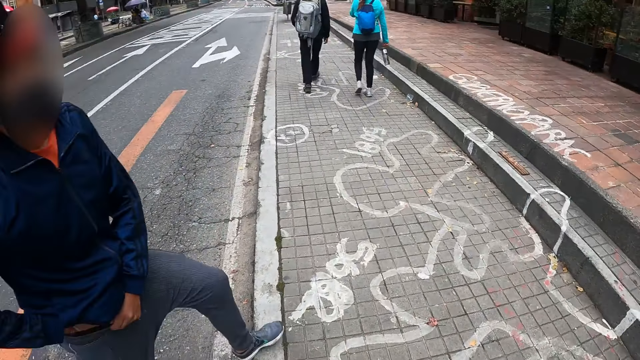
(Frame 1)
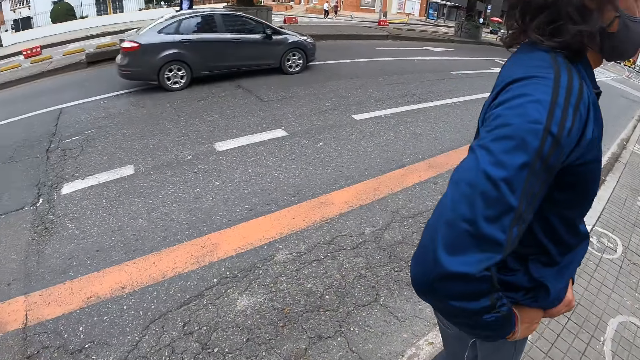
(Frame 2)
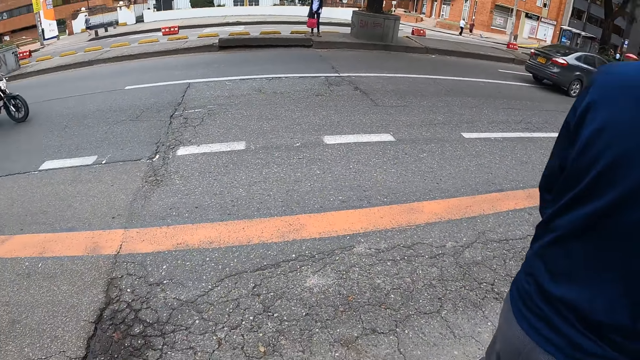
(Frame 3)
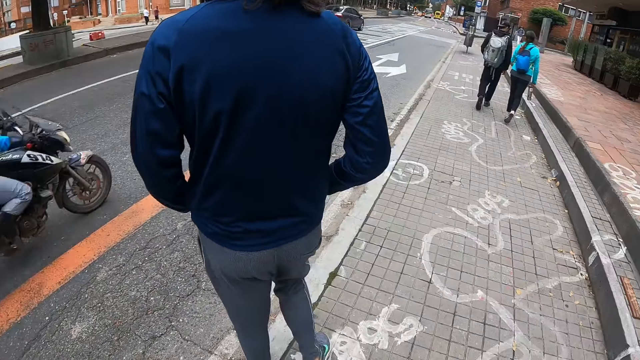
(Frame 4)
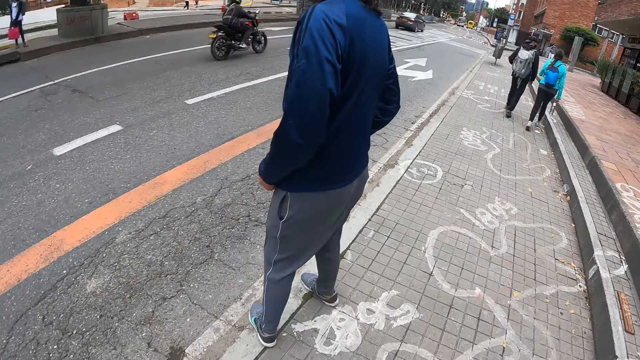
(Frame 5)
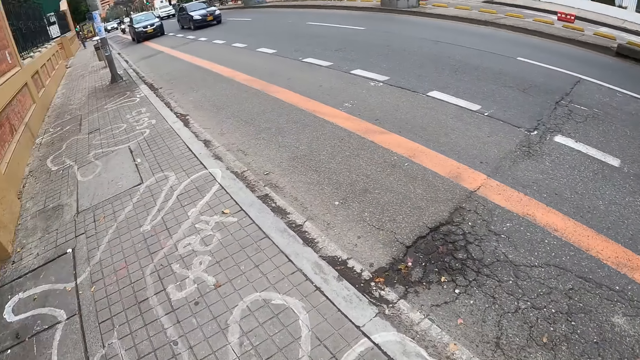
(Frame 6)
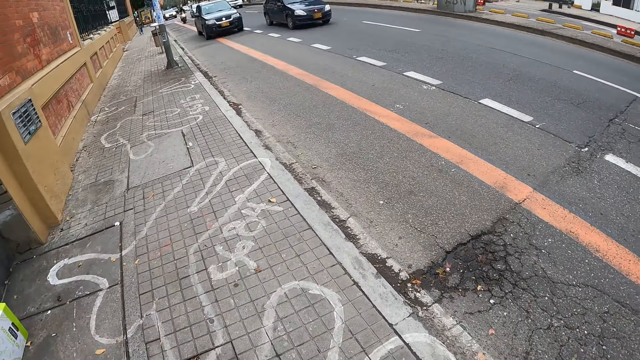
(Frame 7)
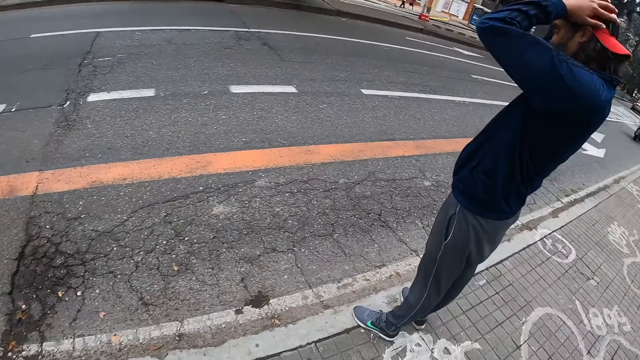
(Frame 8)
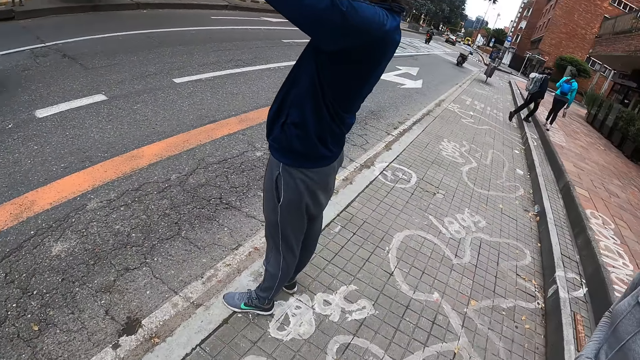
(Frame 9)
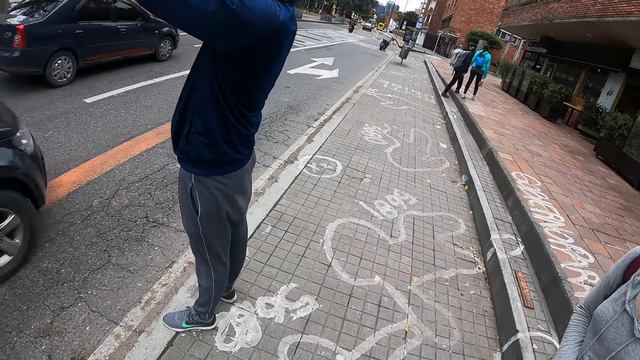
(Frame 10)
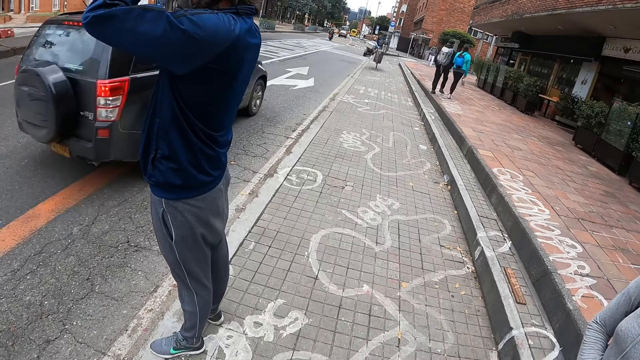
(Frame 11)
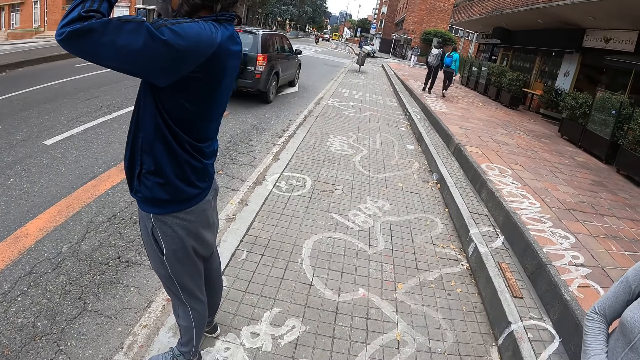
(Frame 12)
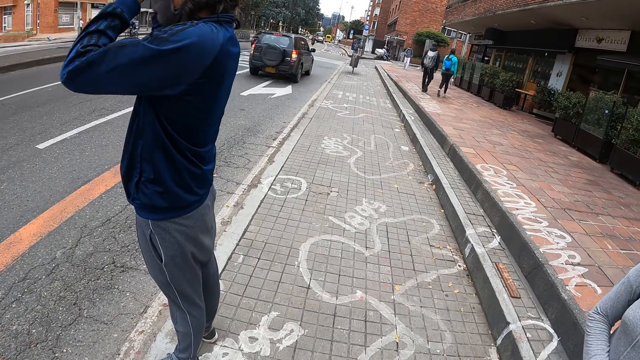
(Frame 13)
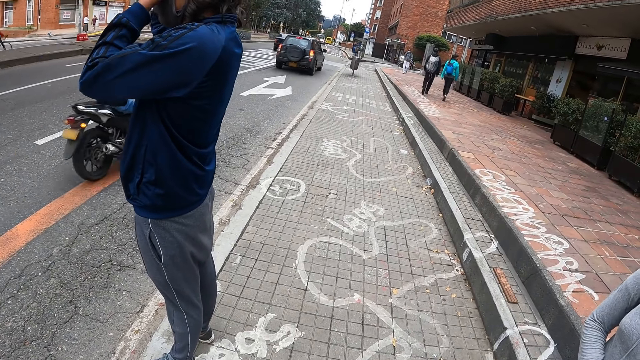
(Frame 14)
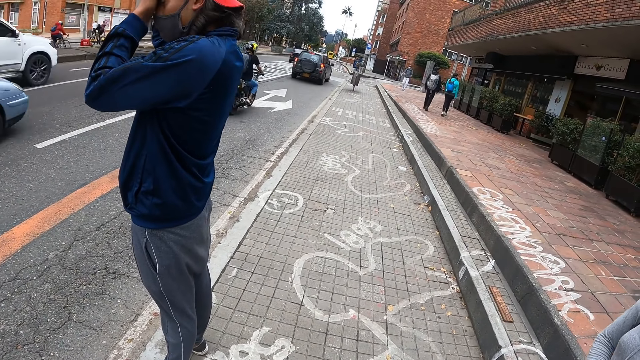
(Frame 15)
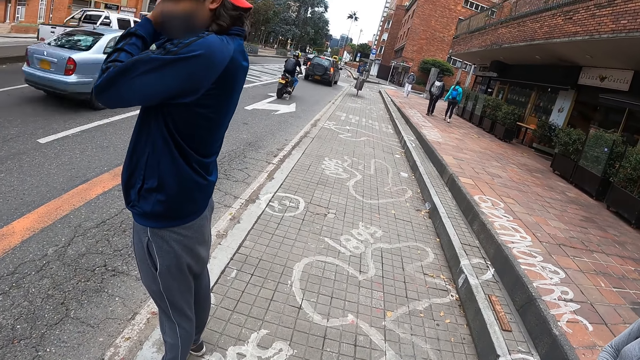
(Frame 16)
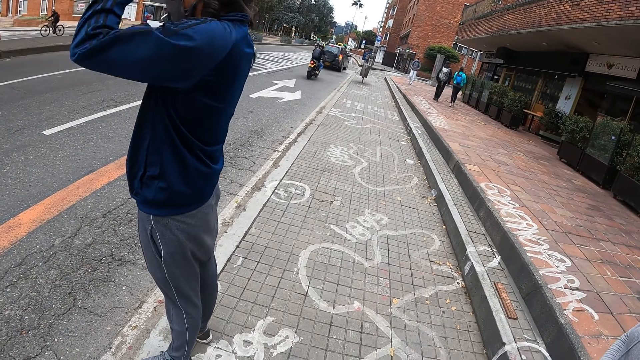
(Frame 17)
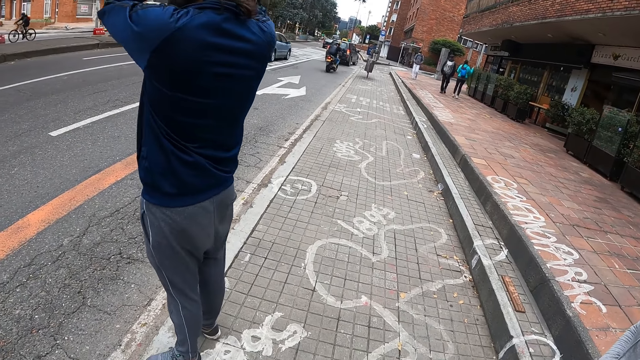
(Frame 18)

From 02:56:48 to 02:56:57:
A man steps on the walkway. The man adjusts his jacket with both hands and adjusts a camera on his head with both hands.

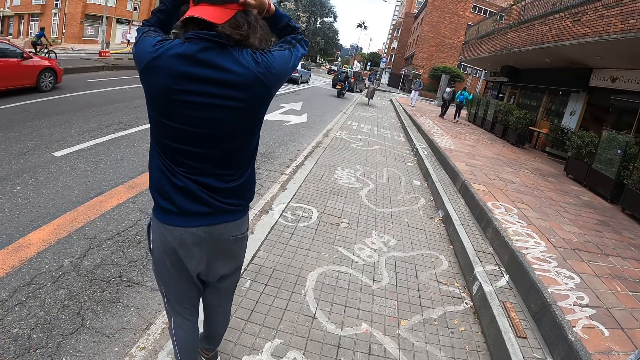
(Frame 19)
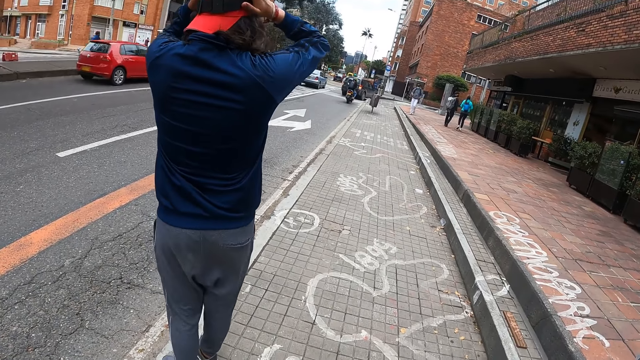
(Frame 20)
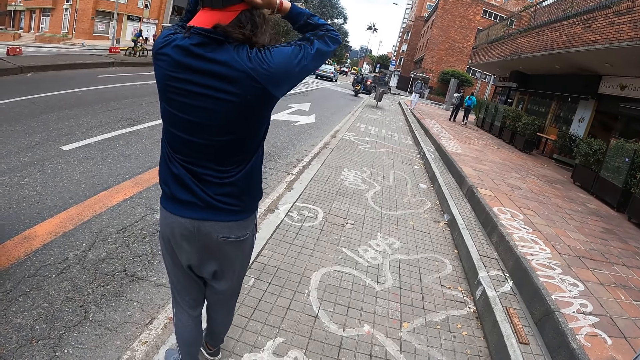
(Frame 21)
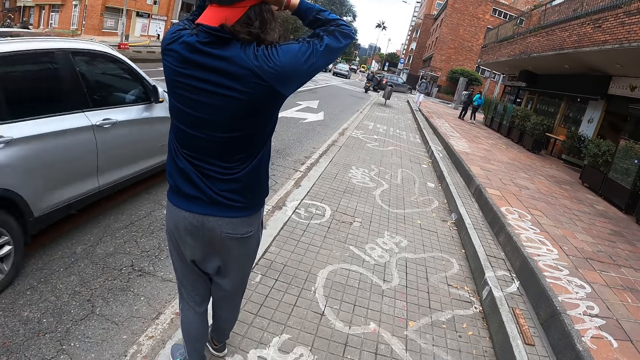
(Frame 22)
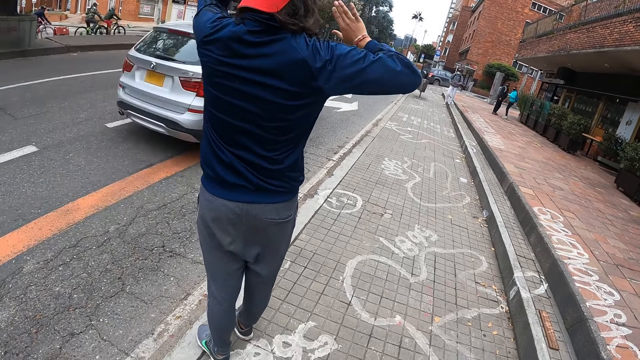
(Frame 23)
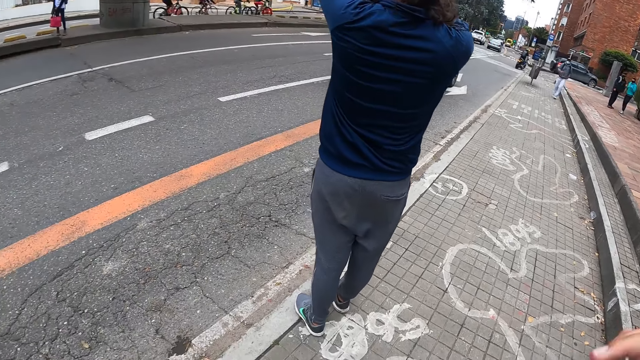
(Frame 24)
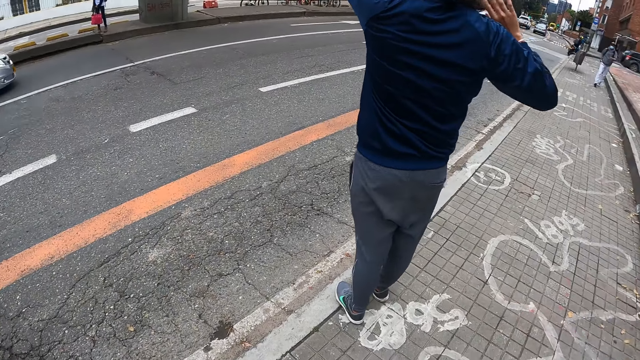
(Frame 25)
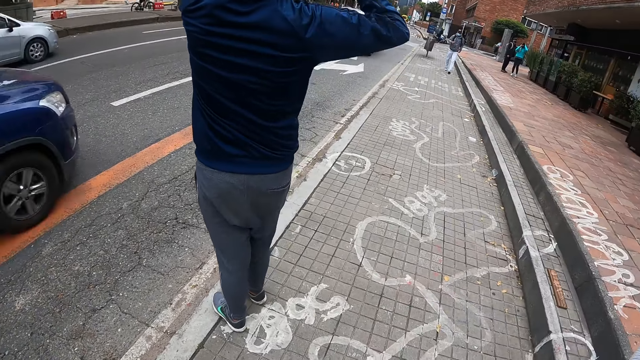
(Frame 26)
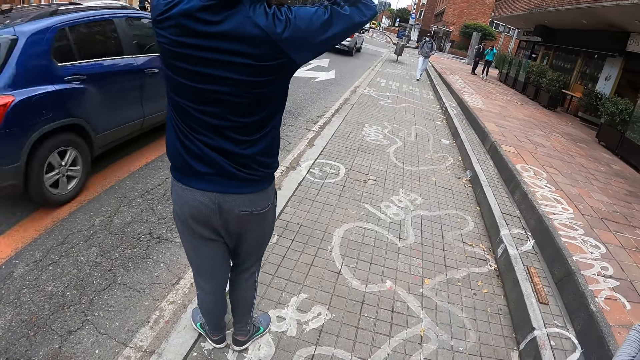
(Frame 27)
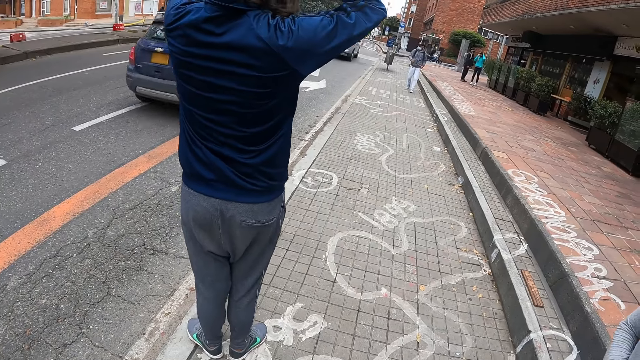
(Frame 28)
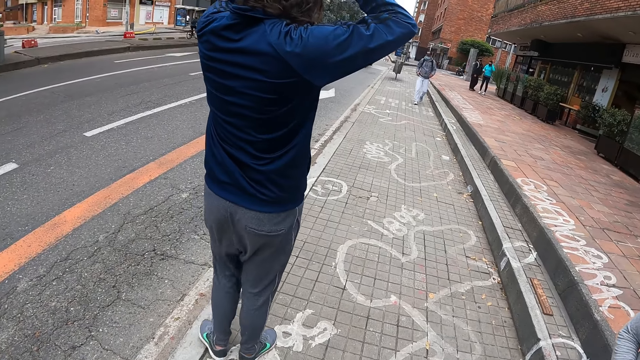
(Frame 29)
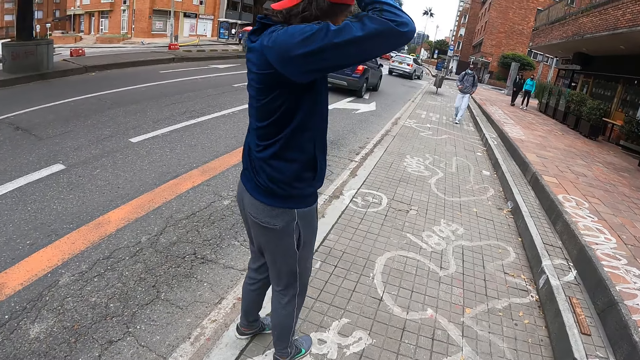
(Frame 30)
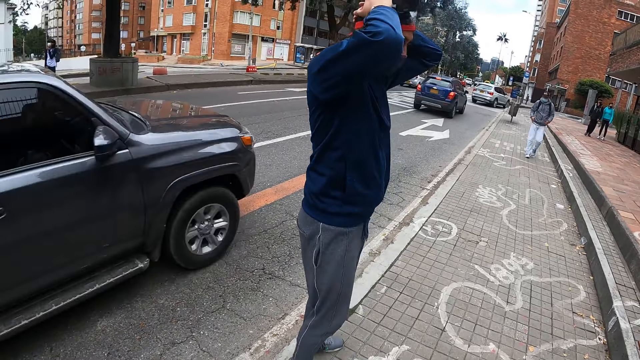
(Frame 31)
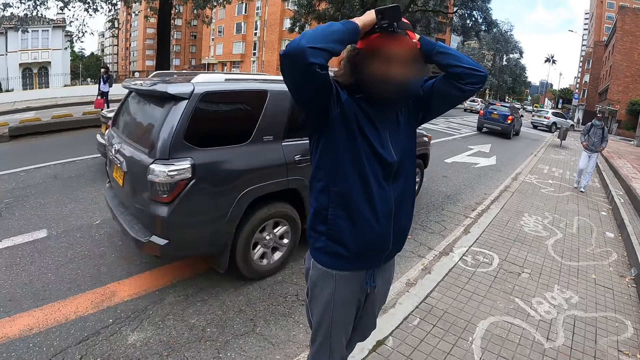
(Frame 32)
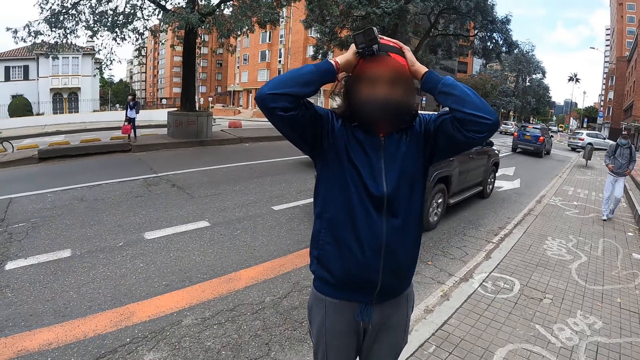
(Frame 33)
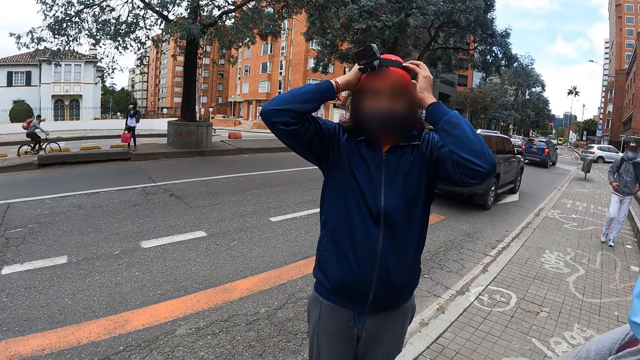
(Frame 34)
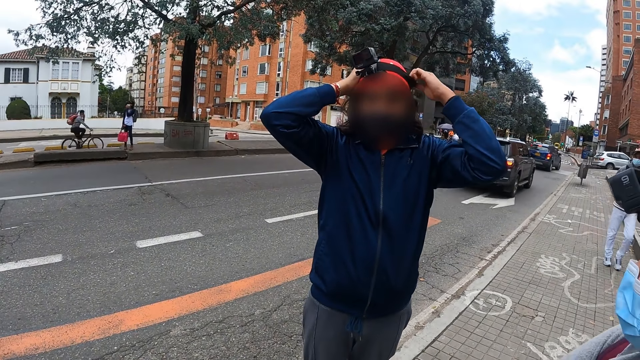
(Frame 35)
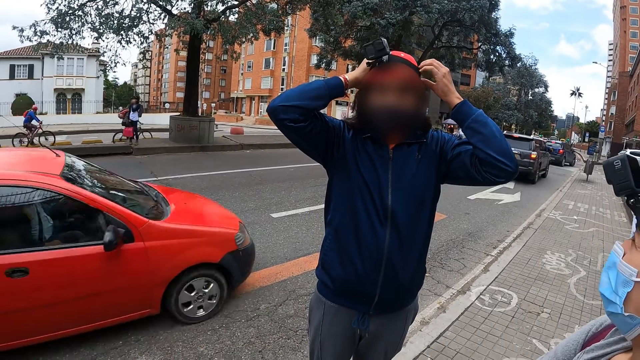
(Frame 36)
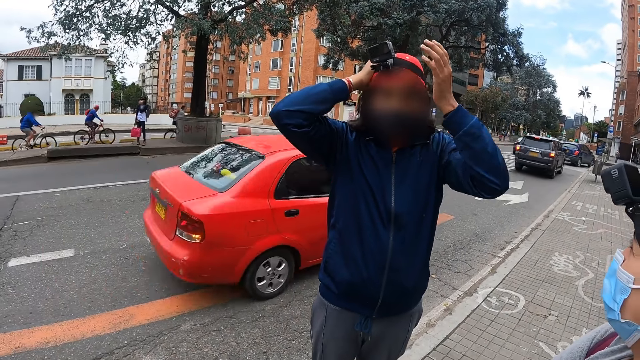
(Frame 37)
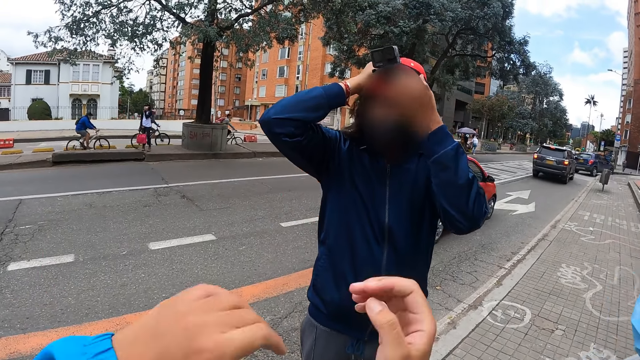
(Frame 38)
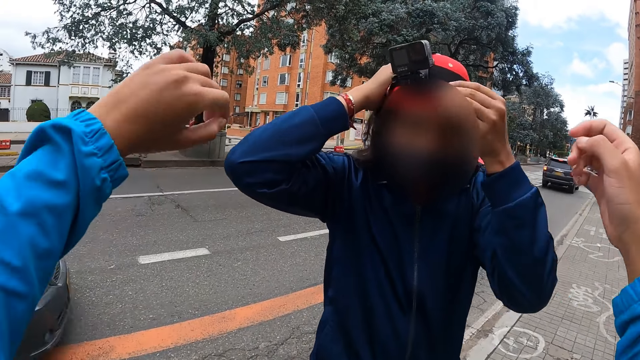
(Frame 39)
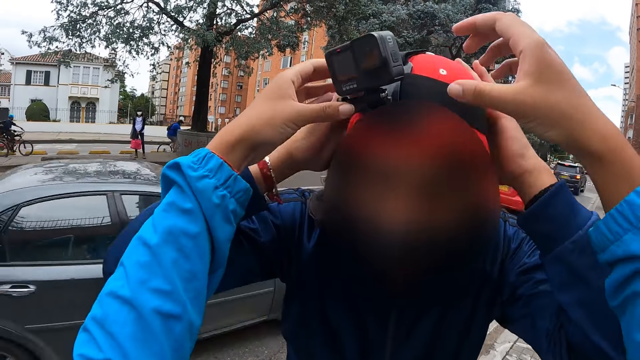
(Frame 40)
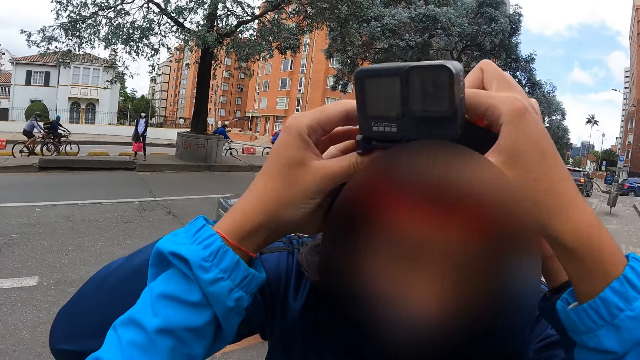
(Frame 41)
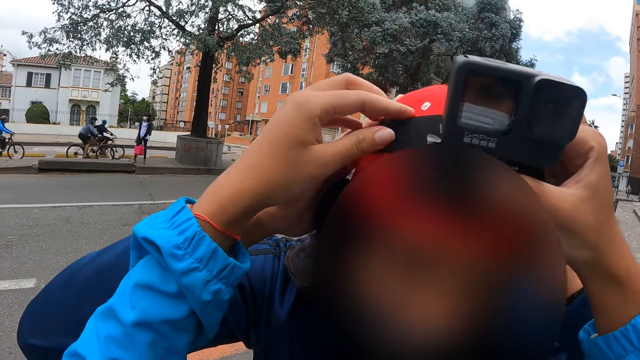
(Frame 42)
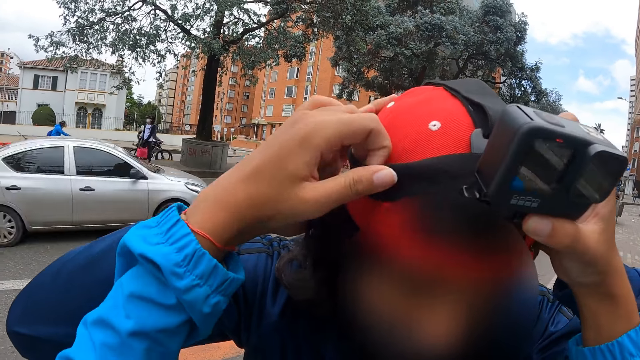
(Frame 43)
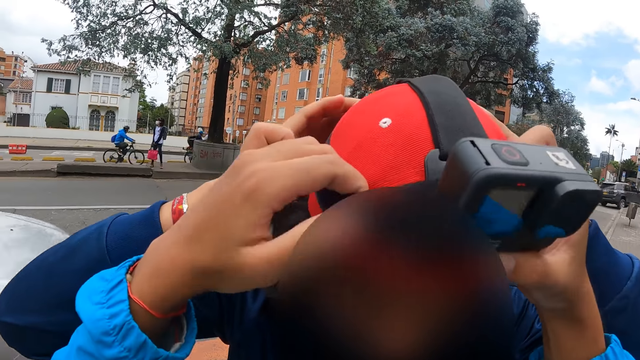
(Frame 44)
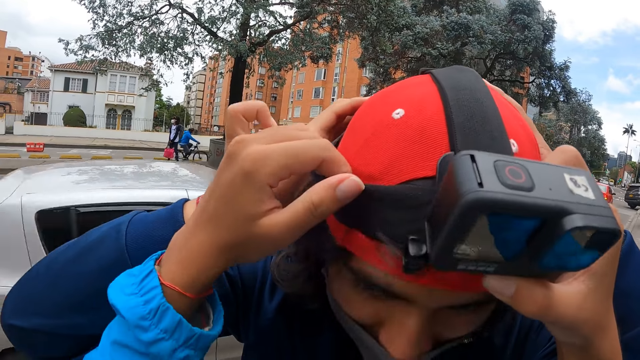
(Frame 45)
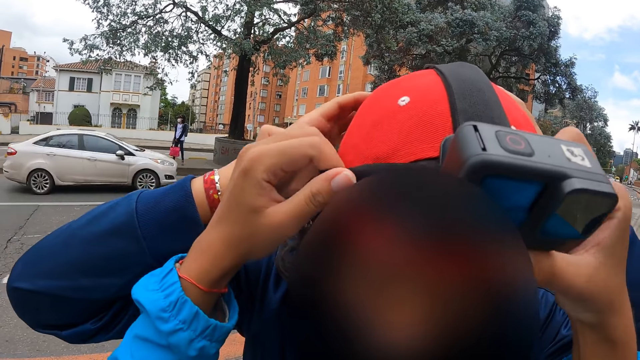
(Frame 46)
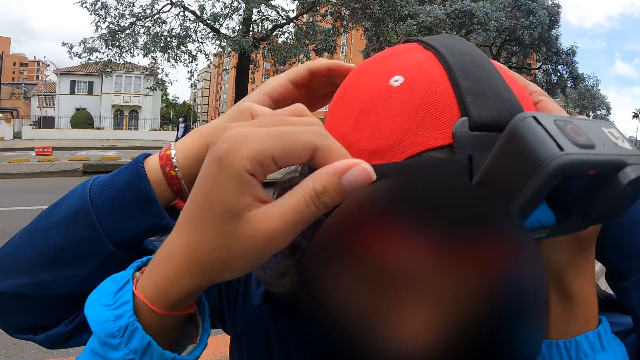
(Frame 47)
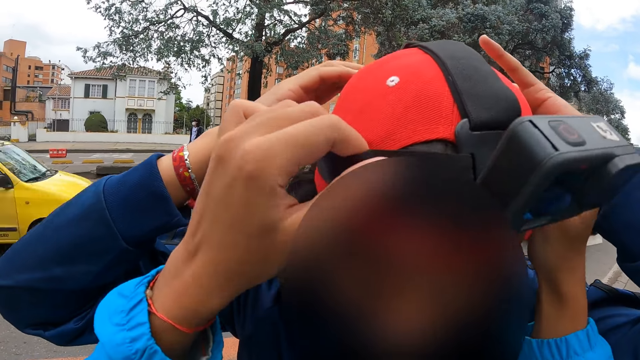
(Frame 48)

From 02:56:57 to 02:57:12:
The man gesticulates with his right hand. The man handles a camera. The camera wearer adjusts the camera on the man's head with both hands.
